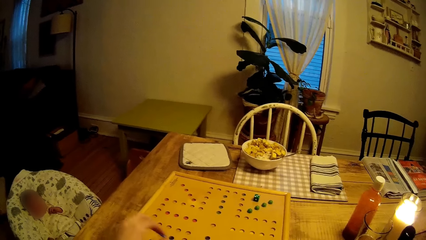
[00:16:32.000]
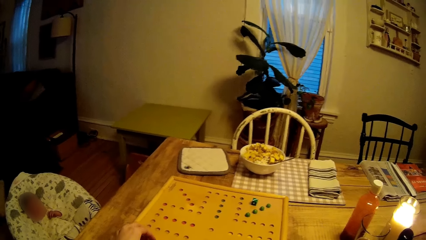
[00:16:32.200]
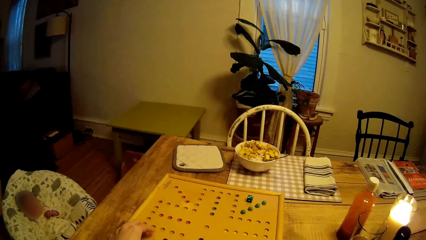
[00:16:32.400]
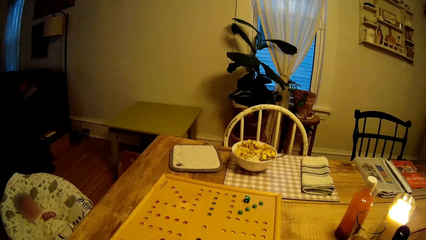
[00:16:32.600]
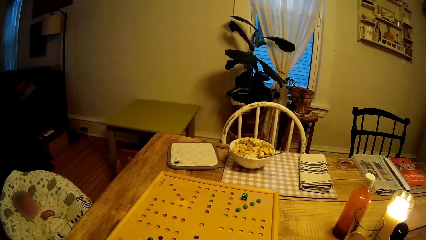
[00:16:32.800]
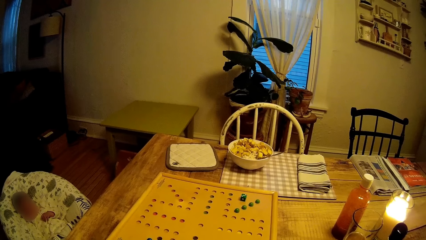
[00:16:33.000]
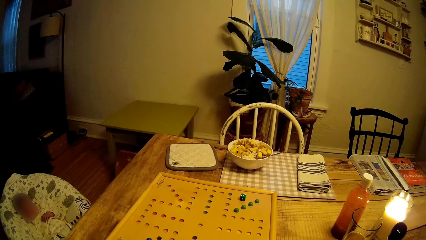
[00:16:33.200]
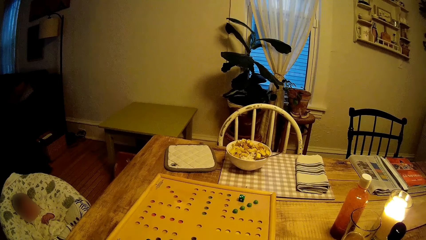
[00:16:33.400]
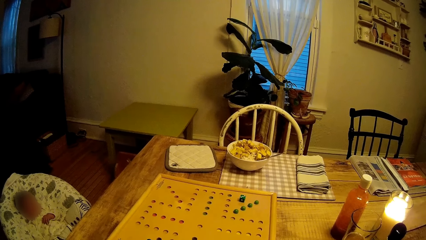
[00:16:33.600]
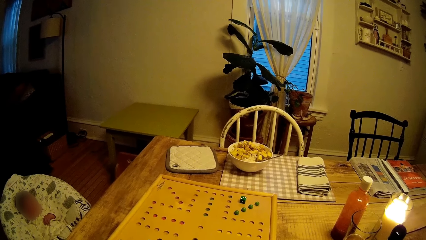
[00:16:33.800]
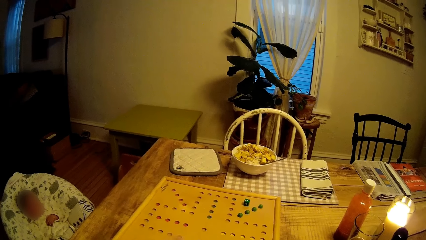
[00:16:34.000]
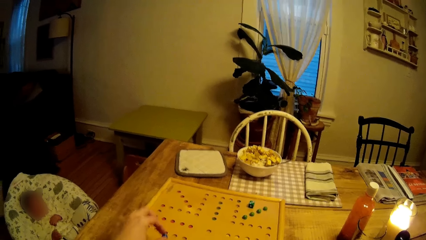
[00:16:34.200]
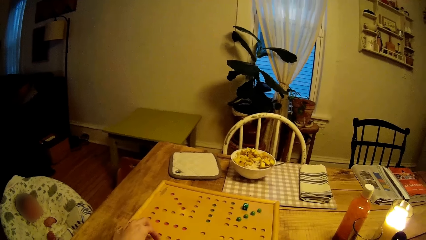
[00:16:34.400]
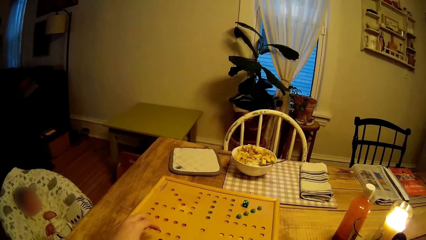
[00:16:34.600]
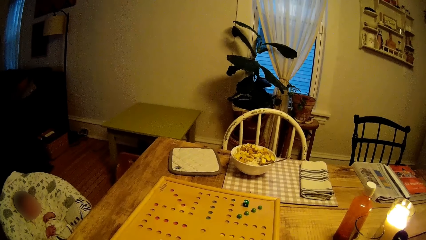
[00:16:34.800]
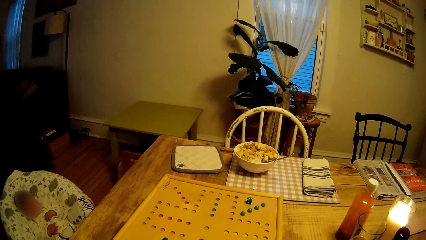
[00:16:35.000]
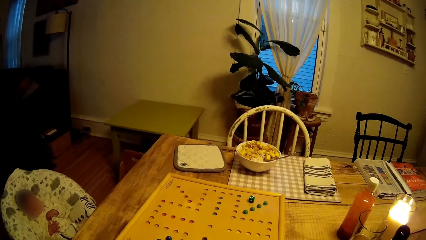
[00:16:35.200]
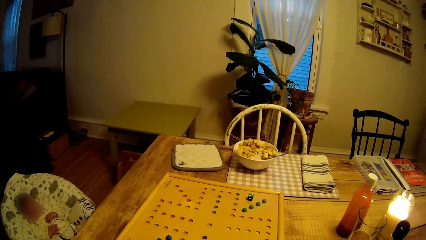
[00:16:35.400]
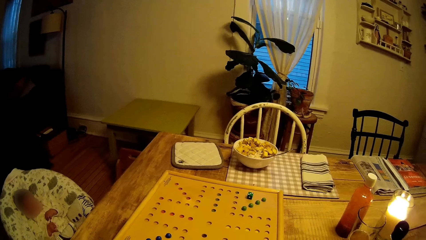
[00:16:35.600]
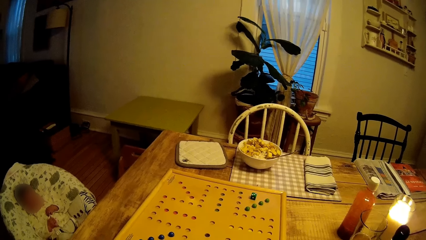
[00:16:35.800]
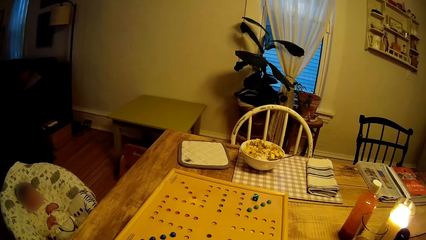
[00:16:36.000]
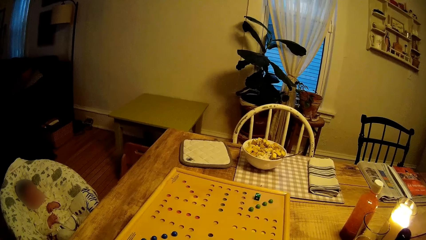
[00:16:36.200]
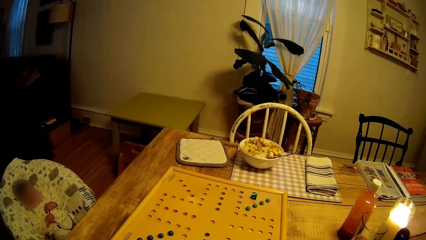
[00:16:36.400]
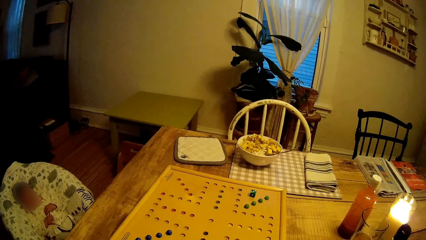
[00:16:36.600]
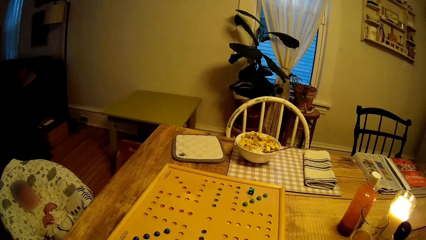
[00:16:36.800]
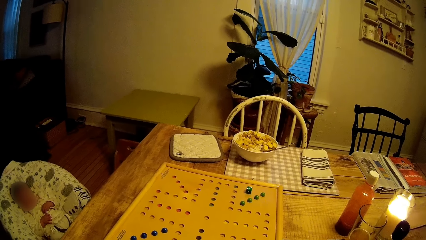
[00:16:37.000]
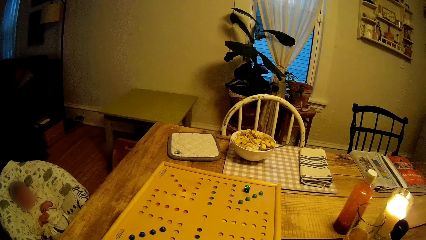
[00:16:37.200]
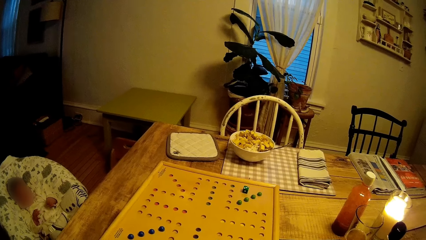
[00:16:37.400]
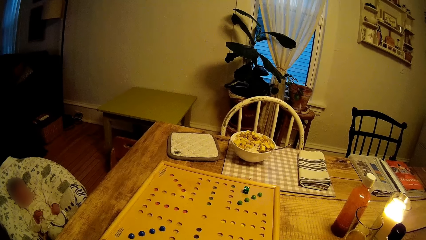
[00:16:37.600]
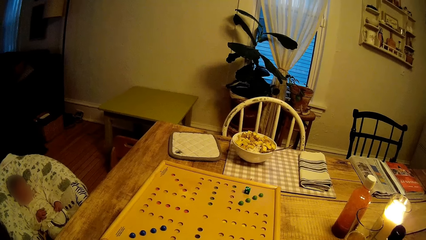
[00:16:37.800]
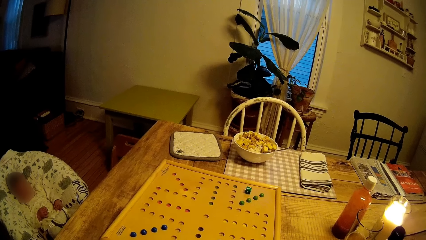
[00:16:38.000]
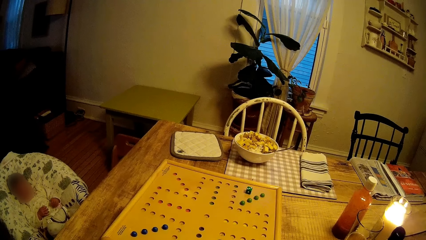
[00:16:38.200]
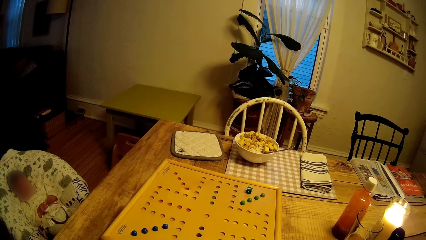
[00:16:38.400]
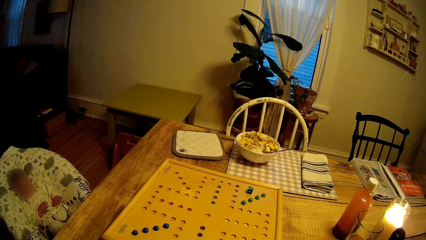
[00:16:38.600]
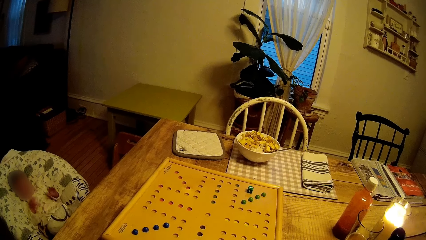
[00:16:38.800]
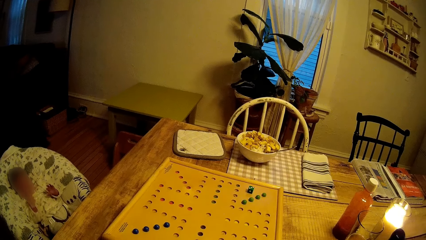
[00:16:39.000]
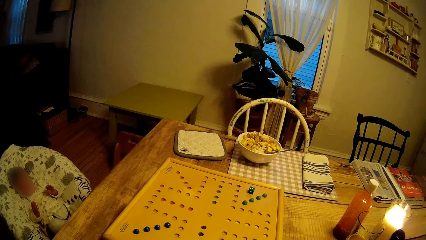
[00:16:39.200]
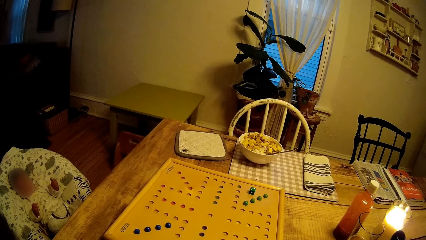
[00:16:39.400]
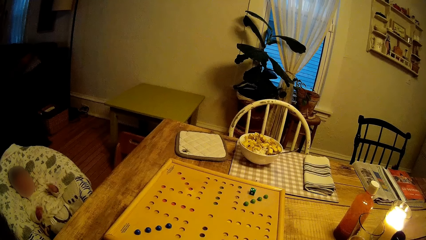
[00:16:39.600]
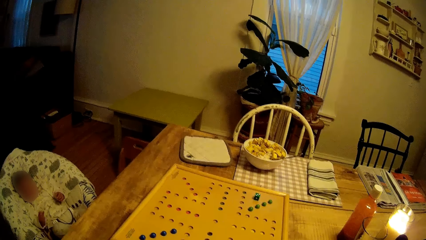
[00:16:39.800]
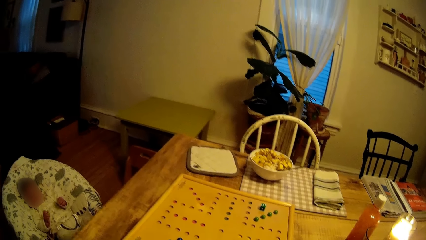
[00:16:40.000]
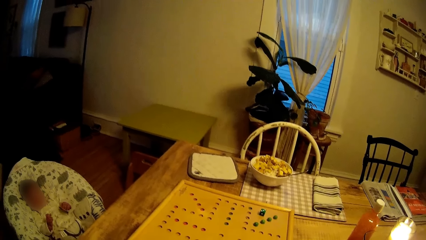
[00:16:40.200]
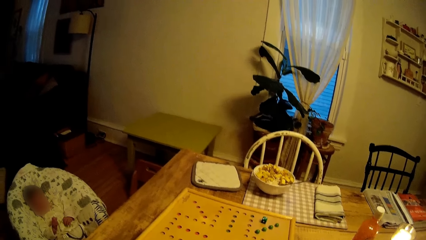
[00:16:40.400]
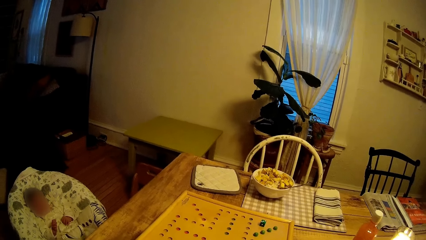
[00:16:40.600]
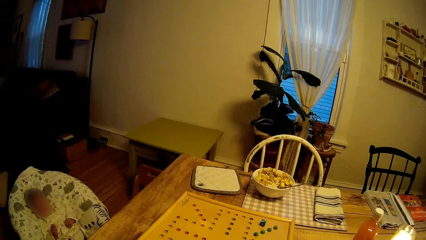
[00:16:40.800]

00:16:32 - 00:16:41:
The camera wearer places a green dice on the board on the dining table with her left hand. She picks the green dice from the board on the dining table with her left hand. She examines the green dice in her hands.

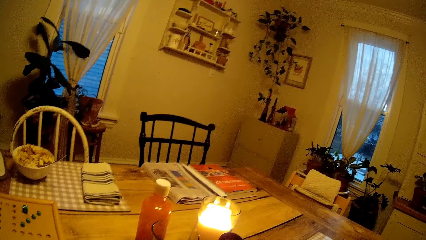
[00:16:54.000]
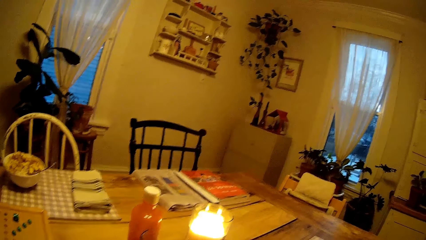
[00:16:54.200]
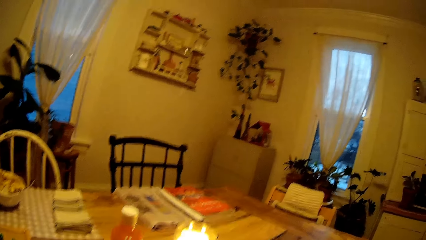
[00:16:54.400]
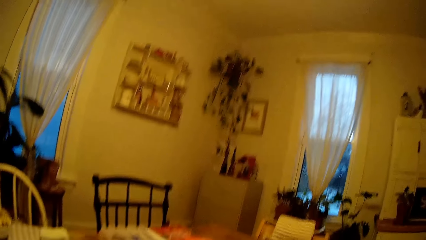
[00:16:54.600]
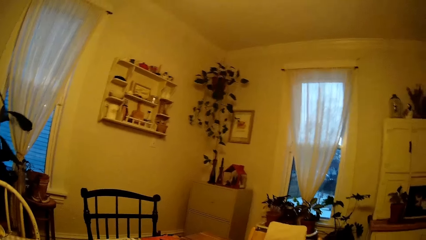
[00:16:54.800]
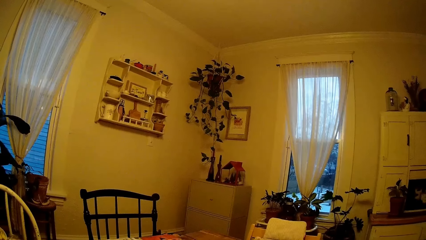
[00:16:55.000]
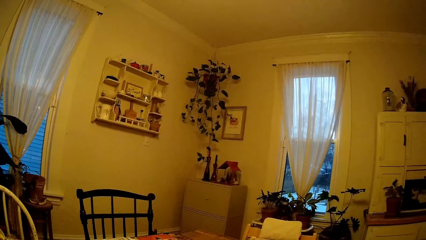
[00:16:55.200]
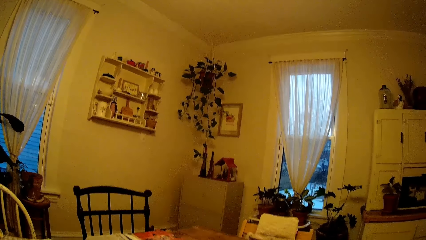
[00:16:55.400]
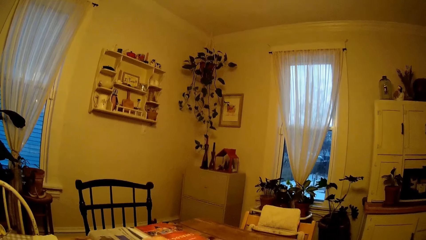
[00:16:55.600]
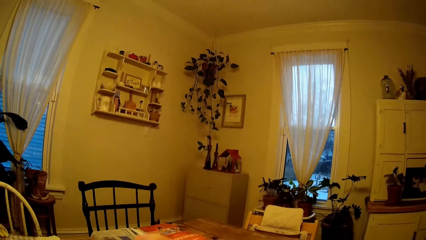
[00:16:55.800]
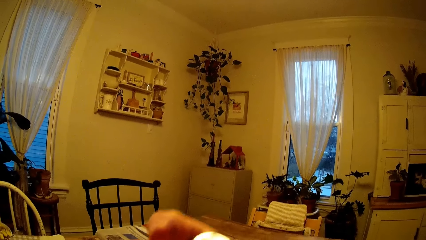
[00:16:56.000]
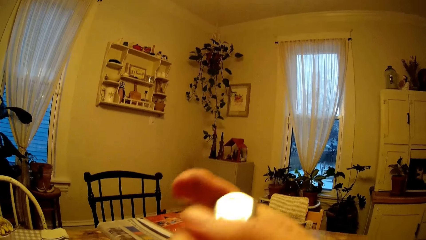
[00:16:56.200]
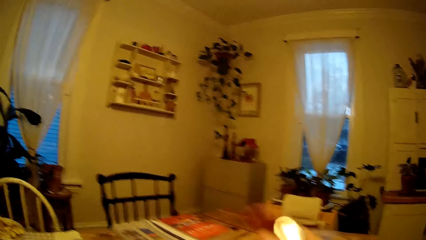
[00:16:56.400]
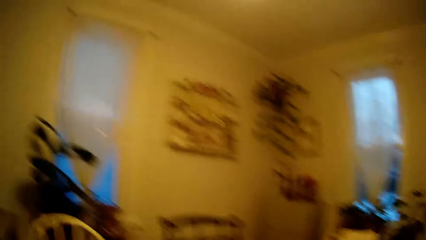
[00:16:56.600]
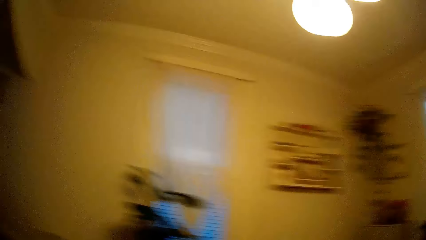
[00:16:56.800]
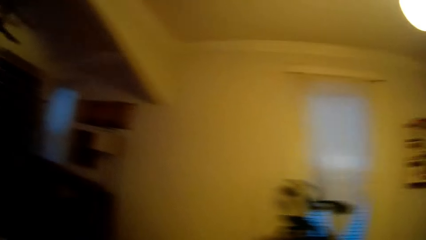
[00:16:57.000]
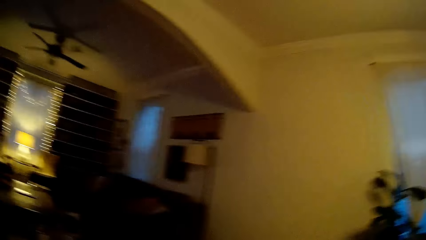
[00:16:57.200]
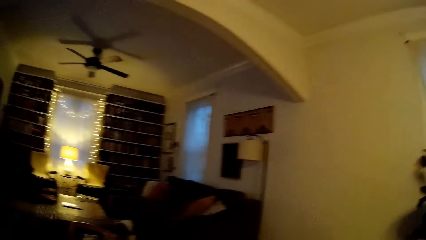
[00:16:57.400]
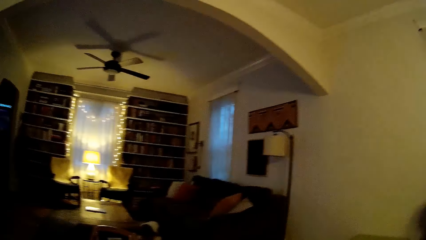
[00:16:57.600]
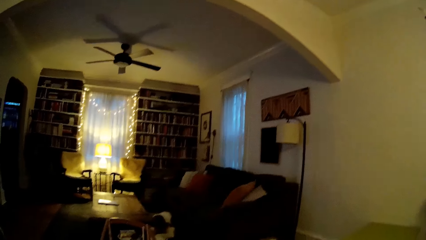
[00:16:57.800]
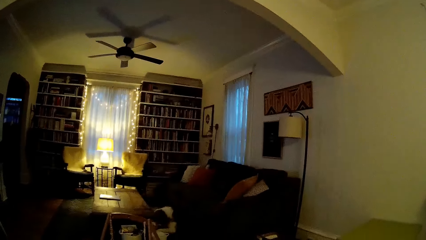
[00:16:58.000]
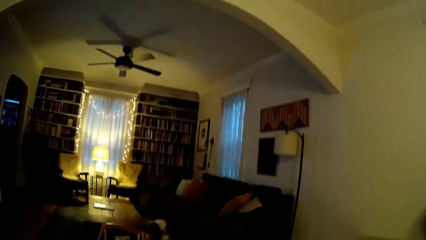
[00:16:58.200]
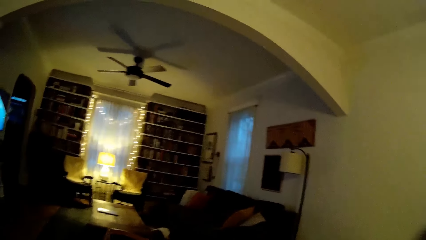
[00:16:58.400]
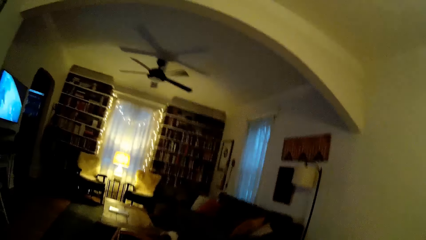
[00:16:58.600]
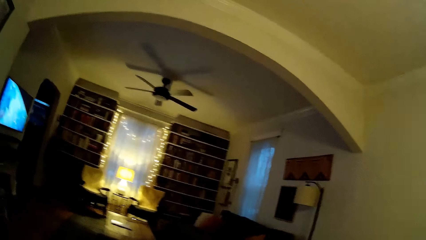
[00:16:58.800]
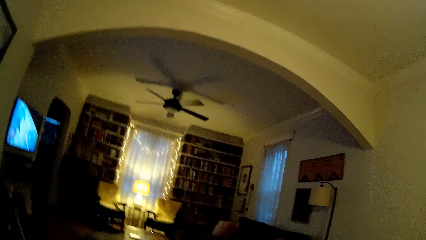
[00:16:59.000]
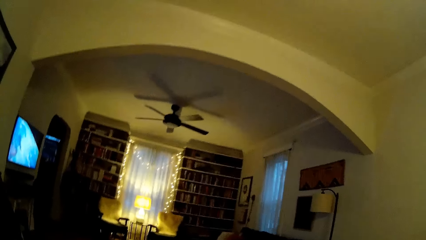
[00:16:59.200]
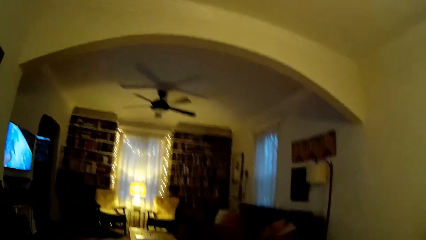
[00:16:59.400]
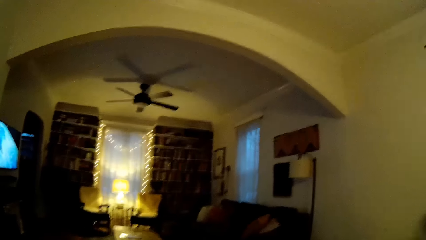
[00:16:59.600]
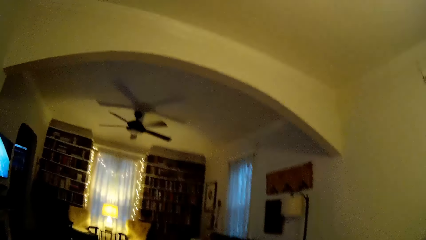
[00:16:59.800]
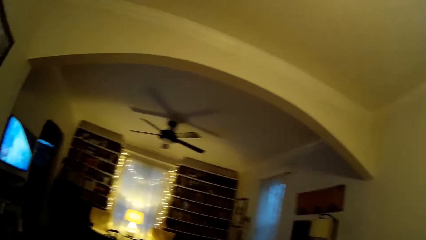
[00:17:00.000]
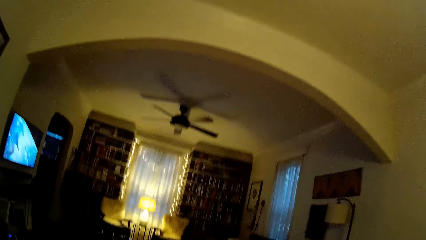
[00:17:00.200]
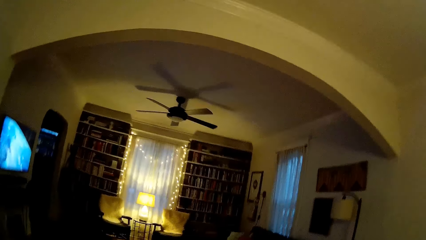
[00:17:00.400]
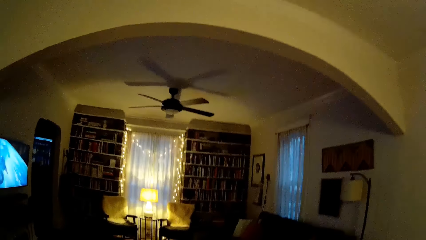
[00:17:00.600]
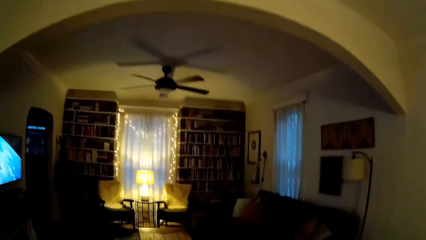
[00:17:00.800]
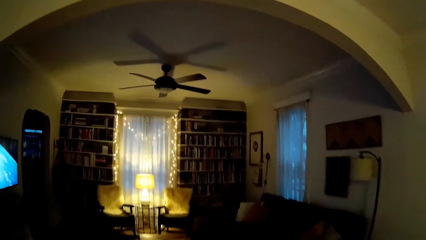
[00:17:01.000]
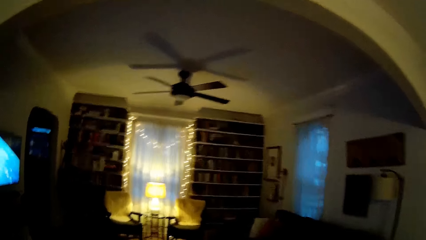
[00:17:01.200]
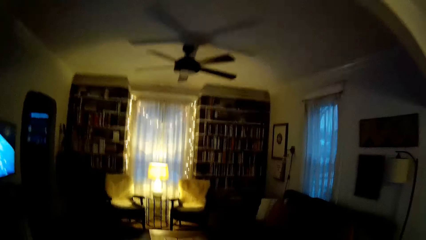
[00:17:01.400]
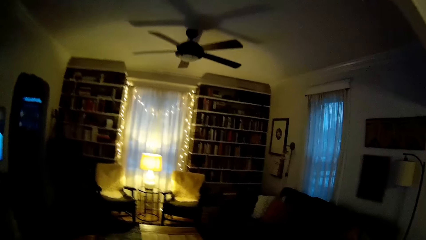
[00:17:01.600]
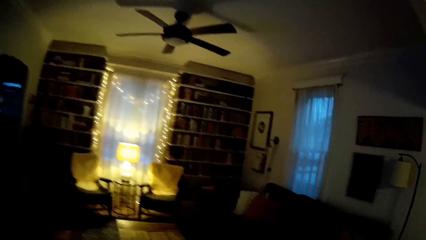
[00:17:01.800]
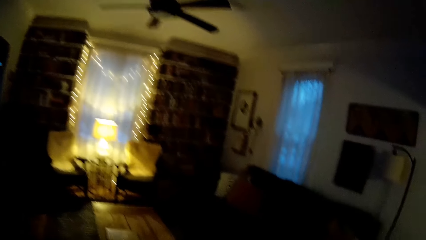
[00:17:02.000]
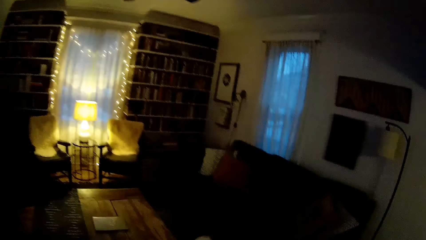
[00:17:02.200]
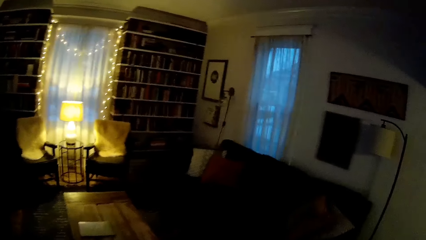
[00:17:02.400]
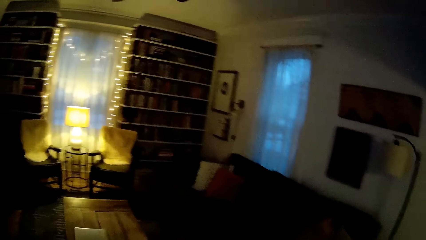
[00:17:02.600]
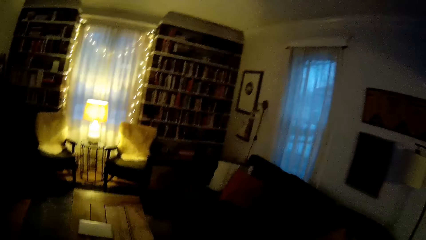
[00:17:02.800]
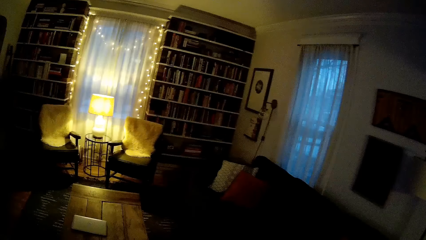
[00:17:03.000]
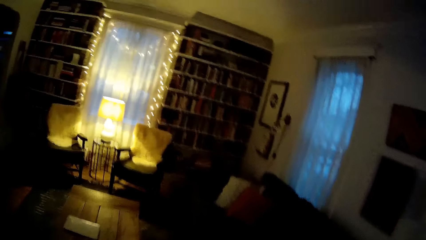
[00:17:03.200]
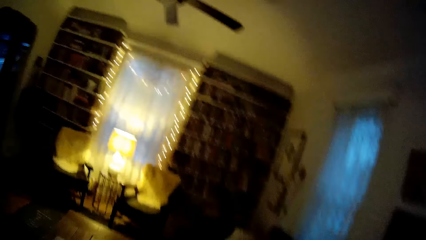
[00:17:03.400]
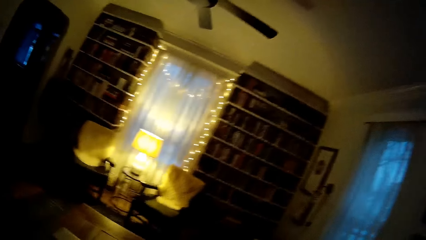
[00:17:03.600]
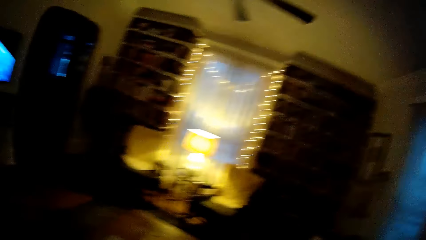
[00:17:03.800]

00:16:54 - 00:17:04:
The camera wearer picks up a glass tealight candle holder with her right hand. She walks in the house towards the living room.
